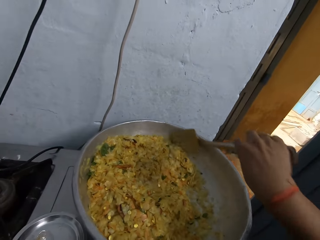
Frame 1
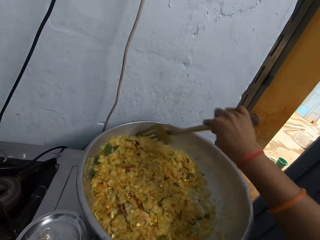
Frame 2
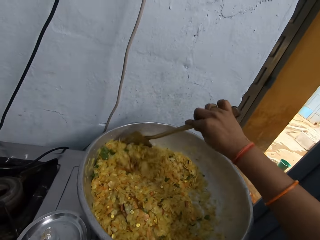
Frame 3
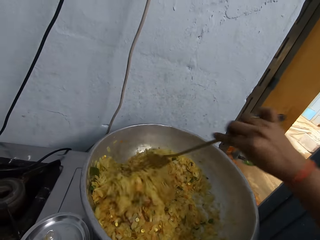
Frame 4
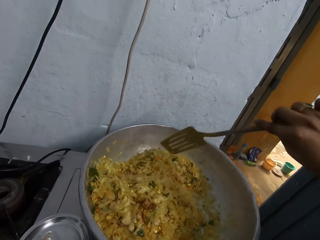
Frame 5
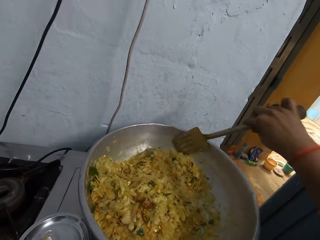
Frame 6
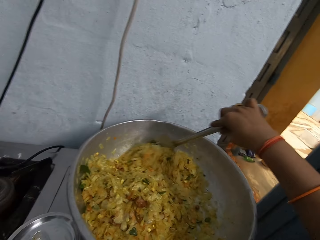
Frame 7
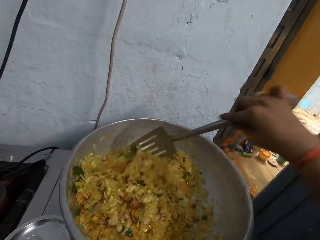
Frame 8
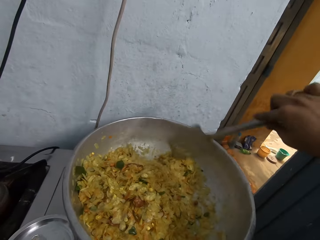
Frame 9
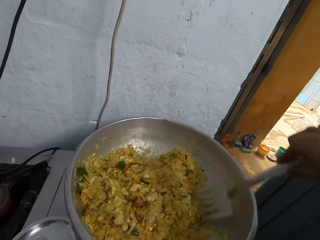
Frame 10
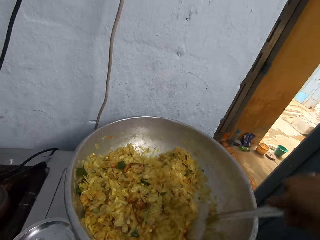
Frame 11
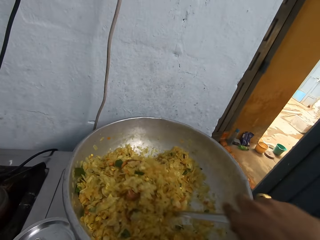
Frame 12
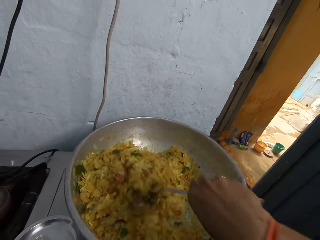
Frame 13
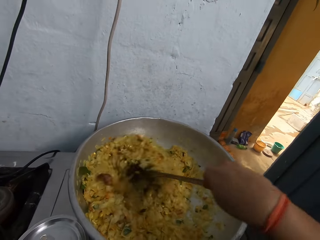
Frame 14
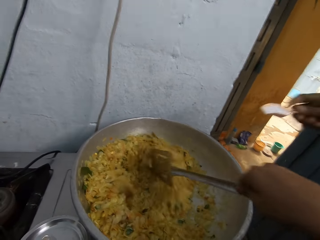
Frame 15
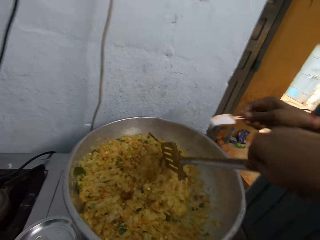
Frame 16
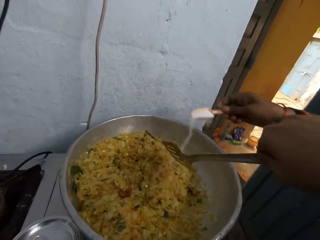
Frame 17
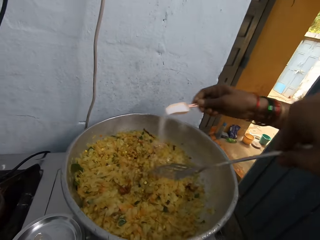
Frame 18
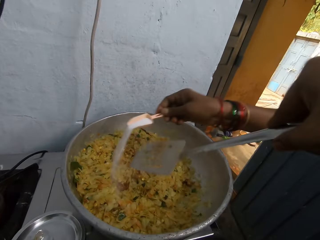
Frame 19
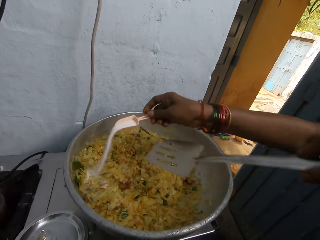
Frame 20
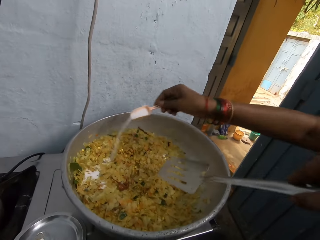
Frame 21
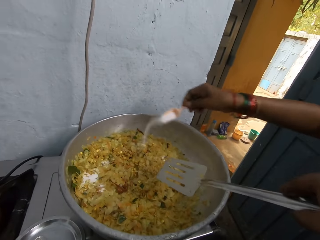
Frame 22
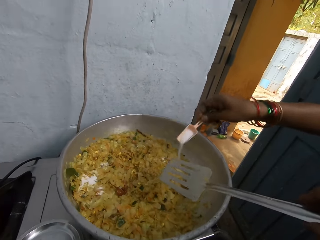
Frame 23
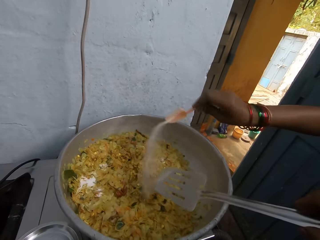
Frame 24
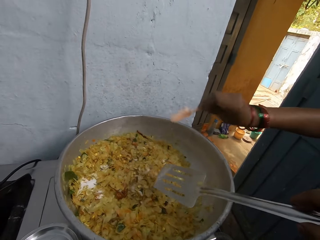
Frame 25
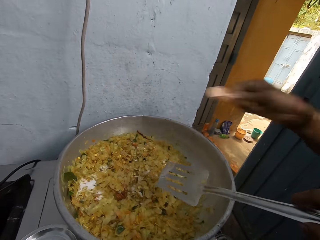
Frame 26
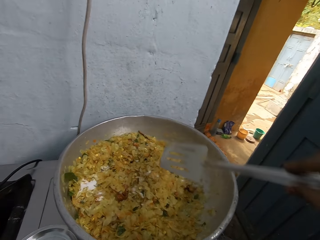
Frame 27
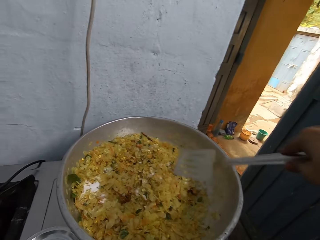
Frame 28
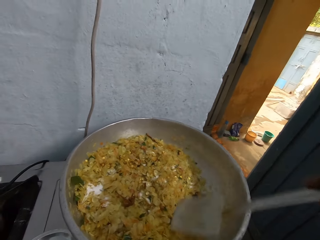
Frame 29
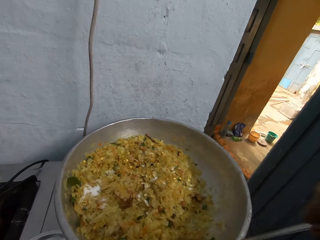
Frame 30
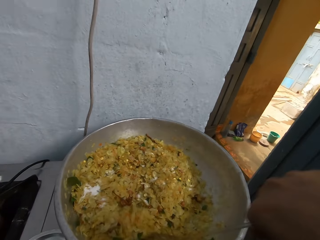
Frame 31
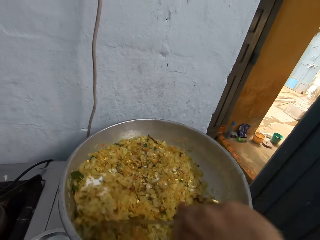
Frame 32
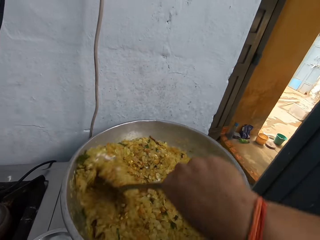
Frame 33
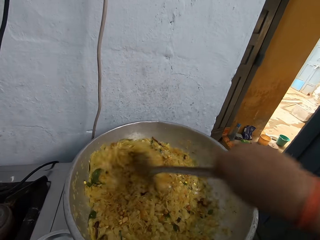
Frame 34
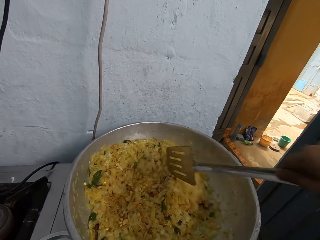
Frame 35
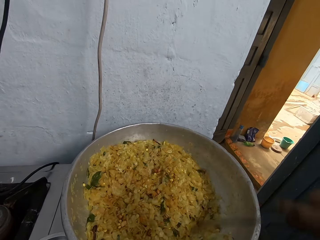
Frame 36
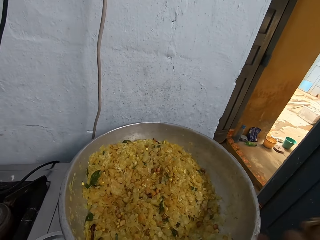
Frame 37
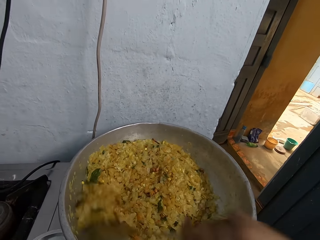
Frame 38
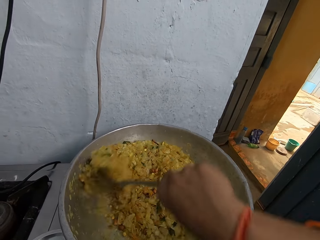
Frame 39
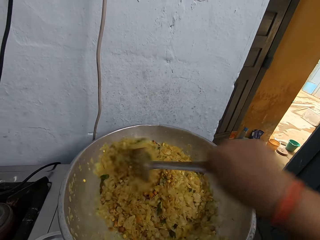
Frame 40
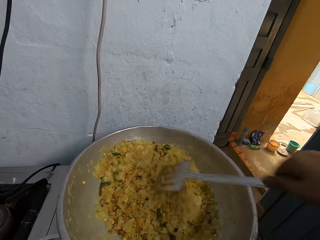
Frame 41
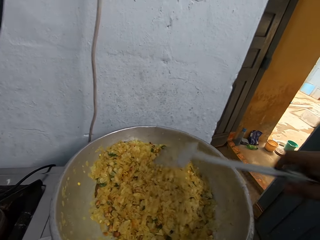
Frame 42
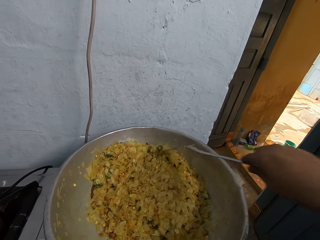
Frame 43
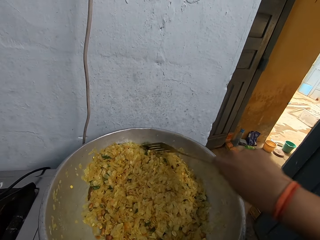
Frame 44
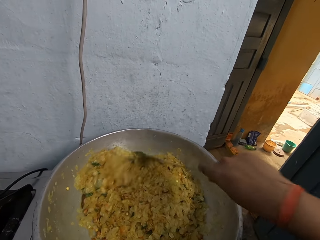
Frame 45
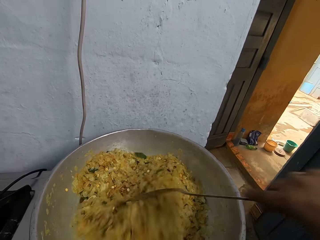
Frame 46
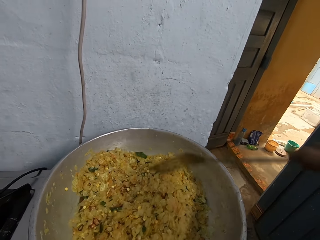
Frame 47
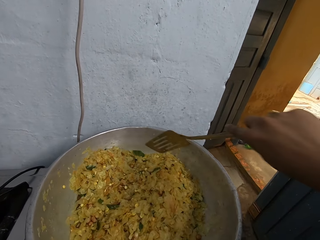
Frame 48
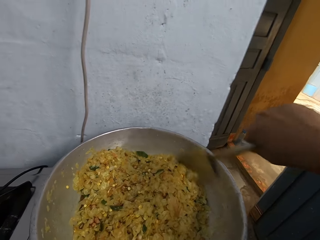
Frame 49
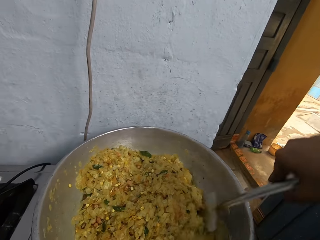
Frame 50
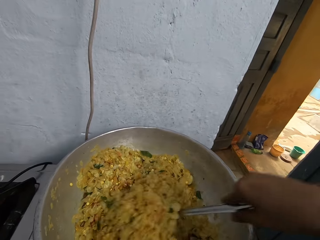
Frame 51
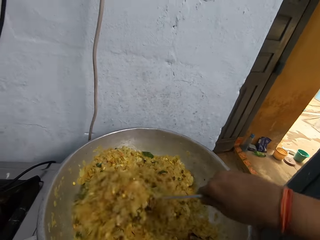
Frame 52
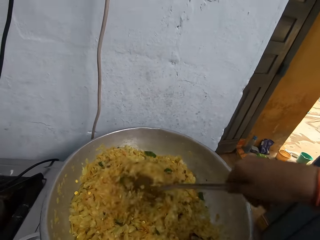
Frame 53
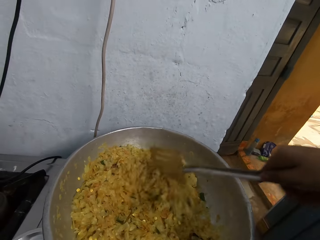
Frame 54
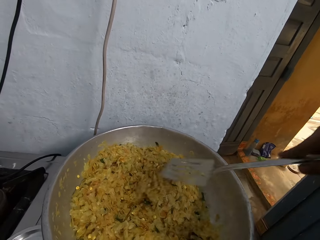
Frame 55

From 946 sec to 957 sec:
The camera wearer converses to the woman. She stirs food in the cooking pot with a cooking spoon. The woman holds a spoon of salt in her right hand. The woman pours the spoon of salt in the pot of rice with her right hand. The camera wearer stirs the rice in the pot with the spoon in her right hand.

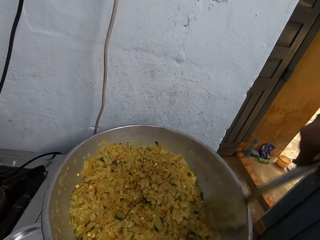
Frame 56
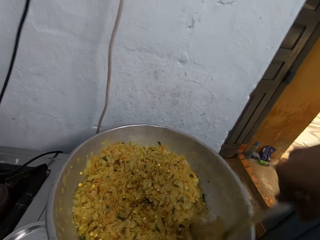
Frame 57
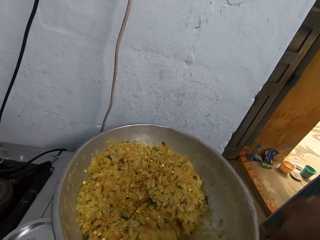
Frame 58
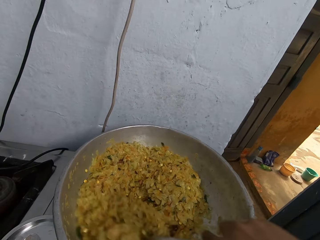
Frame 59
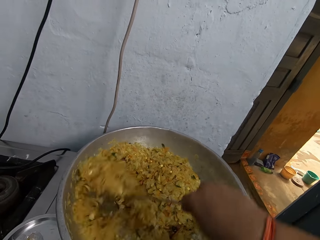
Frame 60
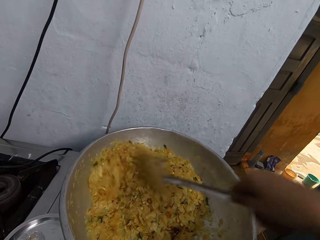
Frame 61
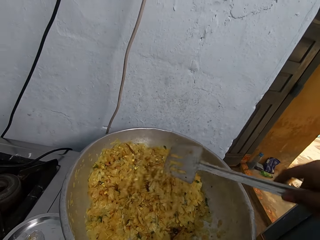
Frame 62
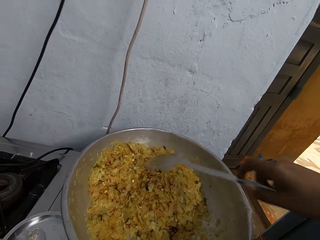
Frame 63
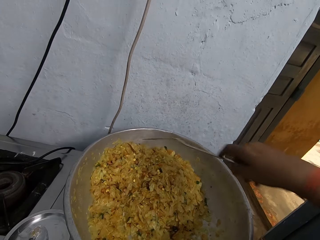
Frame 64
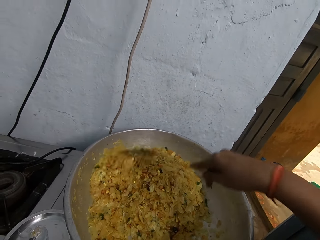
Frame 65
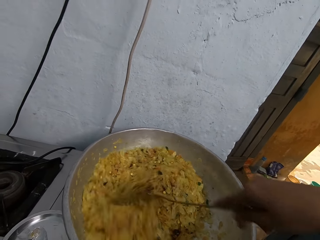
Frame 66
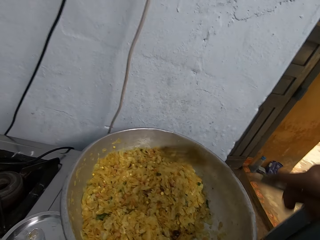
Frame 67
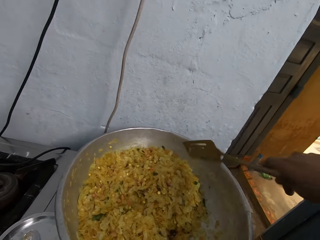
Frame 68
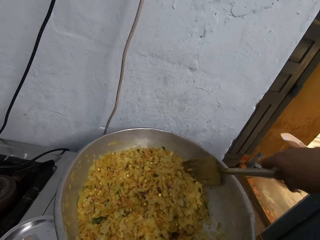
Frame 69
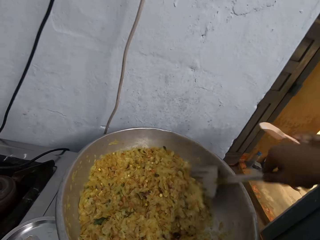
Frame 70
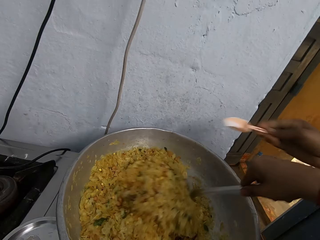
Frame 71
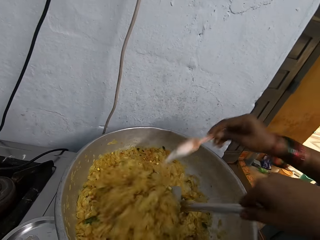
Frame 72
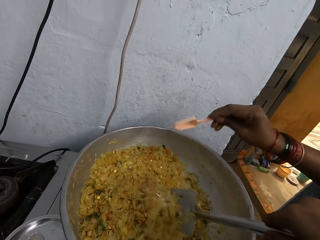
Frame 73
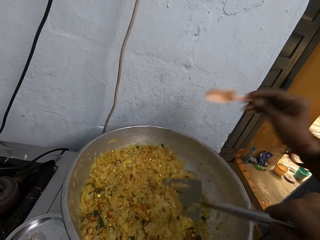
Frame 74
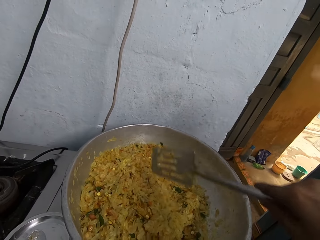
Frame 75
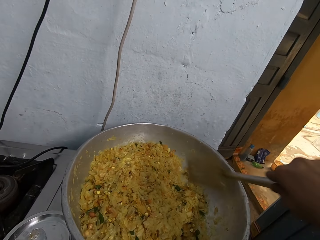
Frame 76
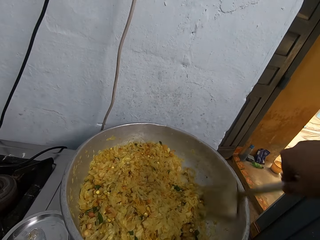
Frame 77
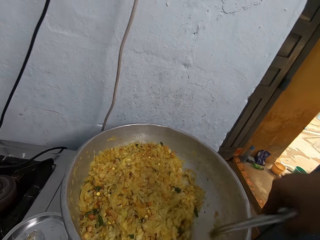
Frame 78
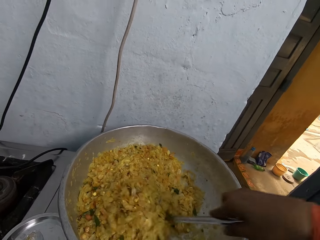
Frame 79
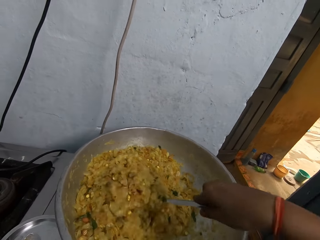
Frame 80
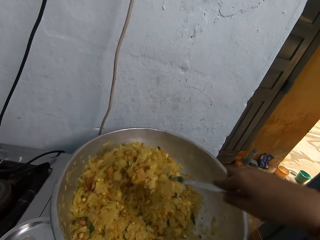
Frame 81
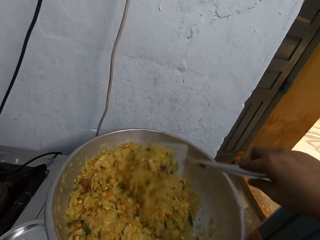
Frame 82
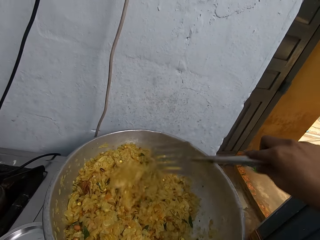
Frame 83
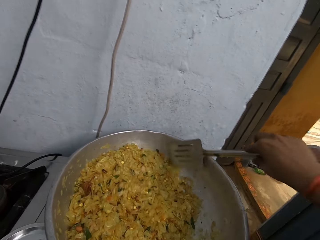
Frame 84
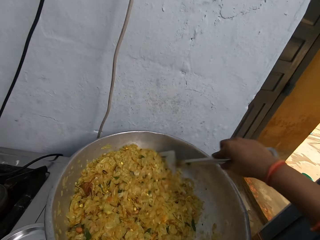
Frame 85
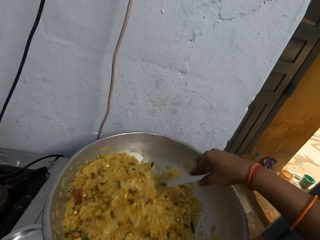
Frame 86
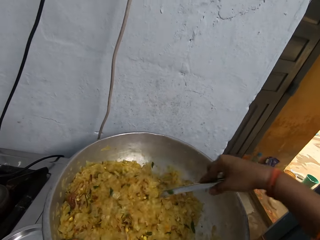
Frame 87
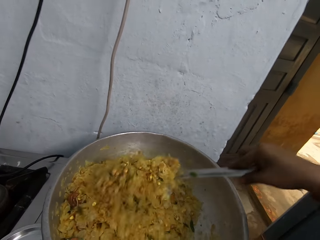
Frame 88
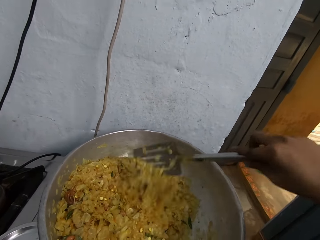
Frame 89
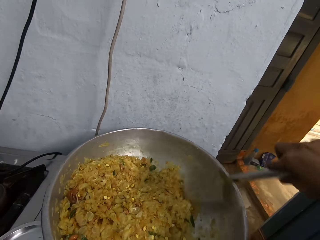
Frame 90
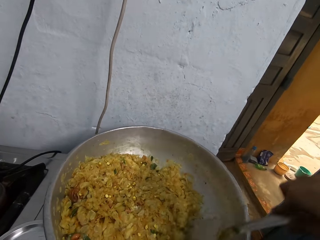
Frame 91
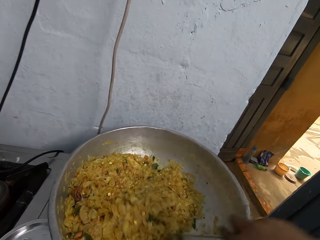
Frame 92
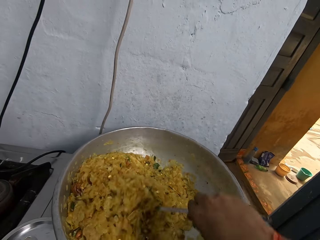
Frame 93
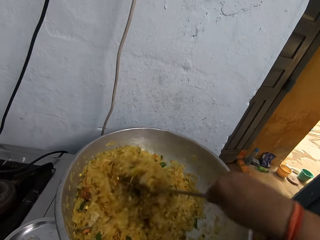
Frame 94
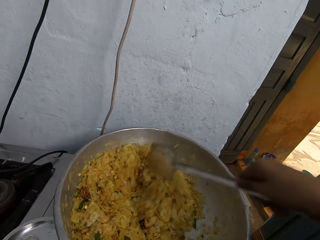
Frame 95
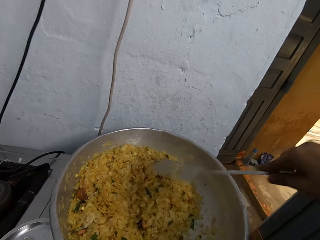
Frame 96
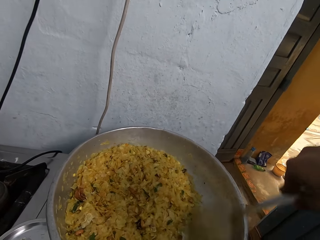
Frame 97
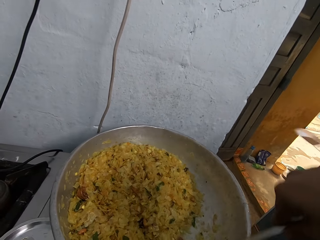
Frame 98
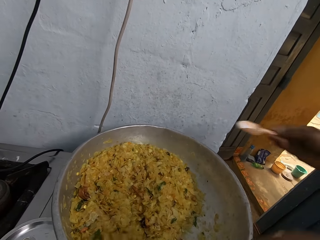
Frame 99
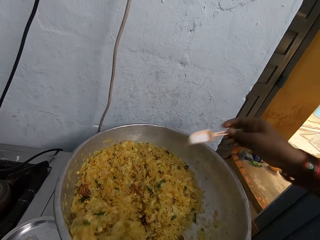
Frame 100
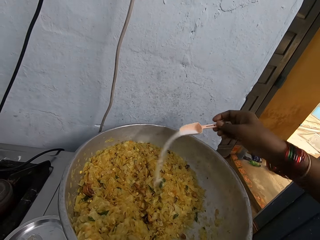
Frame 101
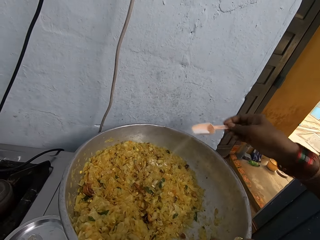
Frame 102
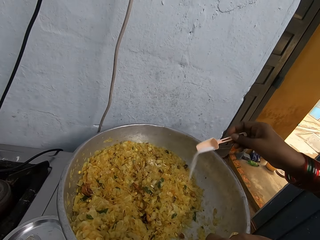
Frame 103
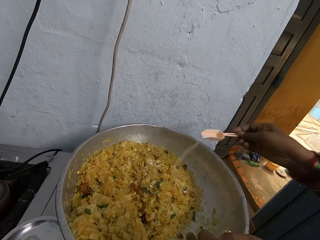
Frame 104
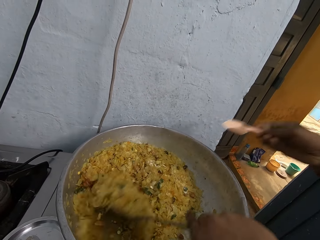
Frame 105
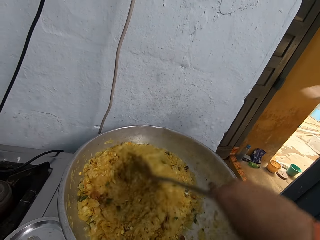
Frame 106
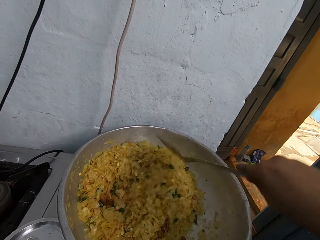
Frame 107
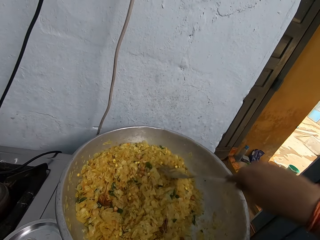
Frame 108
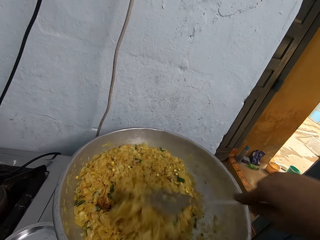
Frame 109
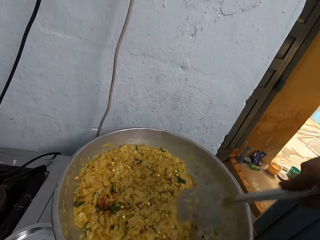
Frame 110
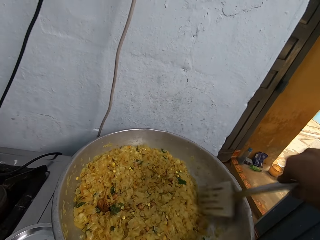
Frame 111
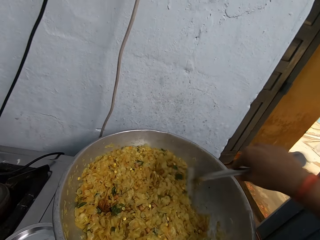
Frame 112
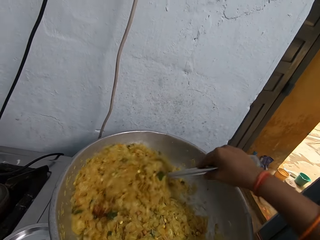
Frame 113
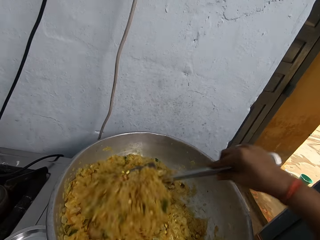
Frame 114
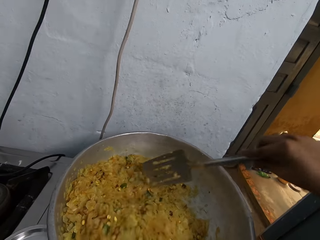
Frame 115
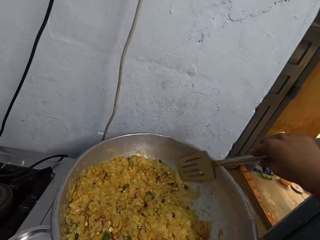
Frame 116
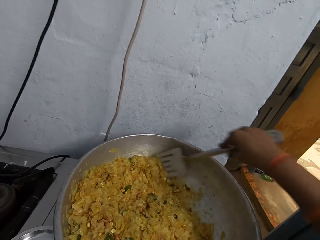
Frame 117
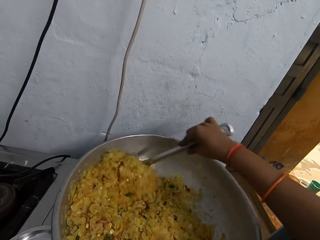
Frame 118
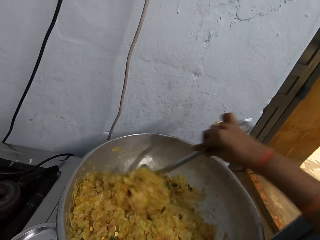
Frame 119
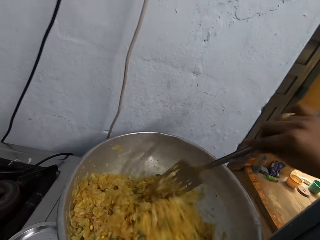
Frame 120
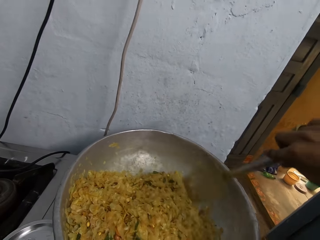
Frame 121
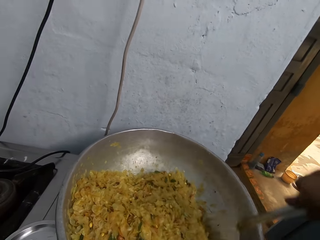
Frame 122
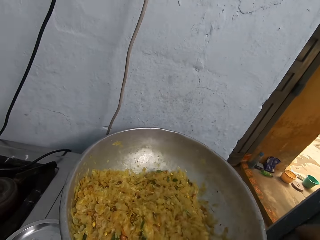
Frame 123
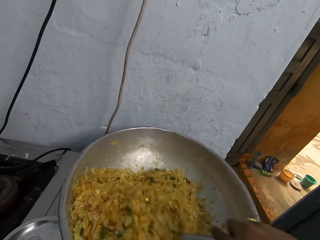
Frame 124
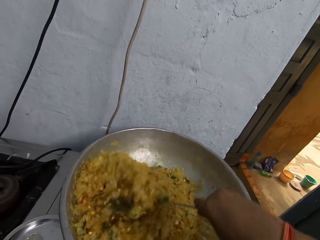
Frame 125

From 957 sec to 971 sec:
A woman holds a spoon of salt in her right hand. The woman pours the spoon of salt in the pot of rice with her right hand. The camera wearer stirs the rice in the pot with the spoon in her right hand. The woman holds the spoon of salt in her right hand. The woman pours the spoon of salt in the pot of rice with her right hand. The camera wearer stirs the rice in the pot with the spoon in her right hand.
